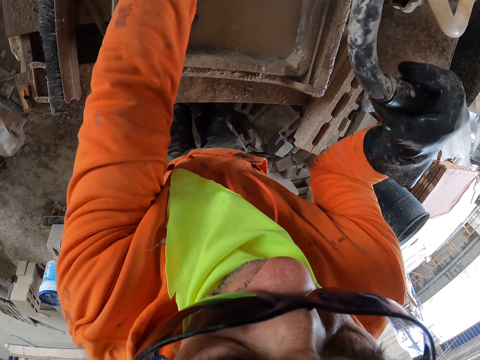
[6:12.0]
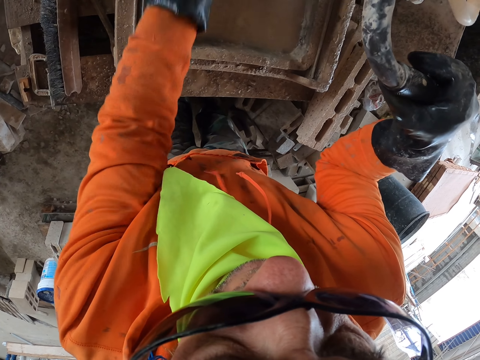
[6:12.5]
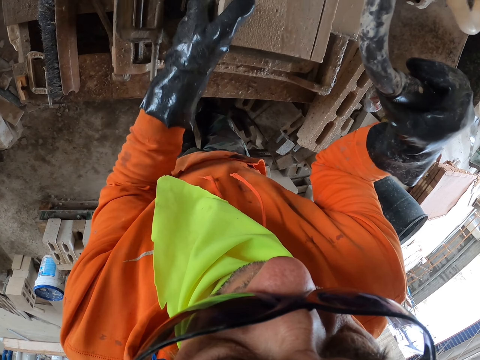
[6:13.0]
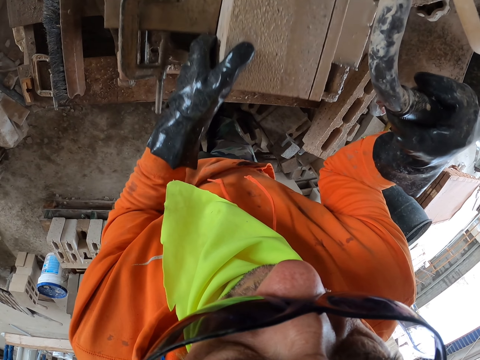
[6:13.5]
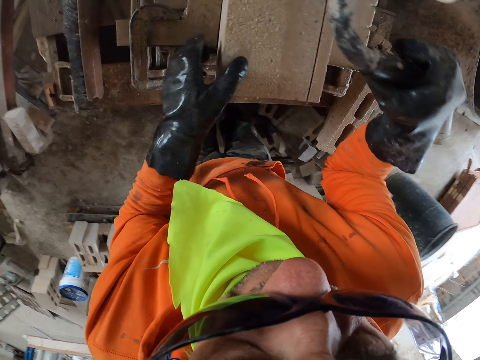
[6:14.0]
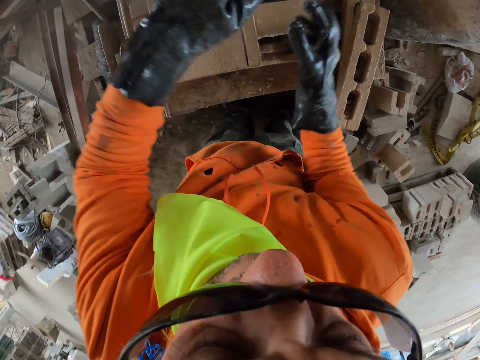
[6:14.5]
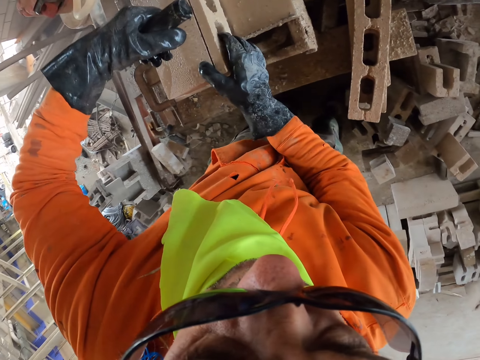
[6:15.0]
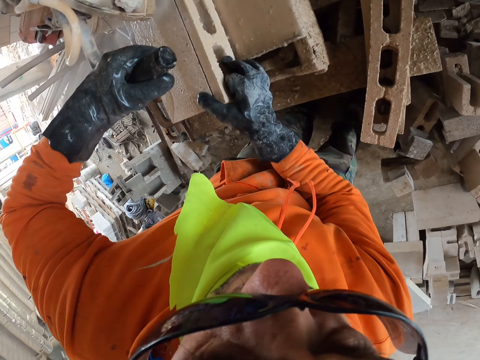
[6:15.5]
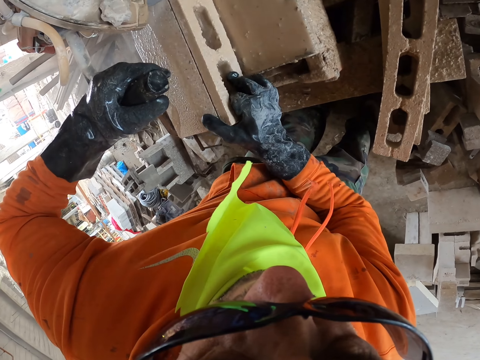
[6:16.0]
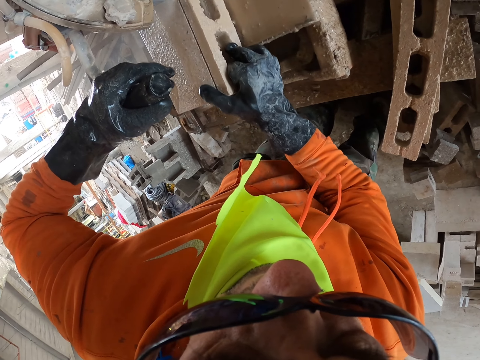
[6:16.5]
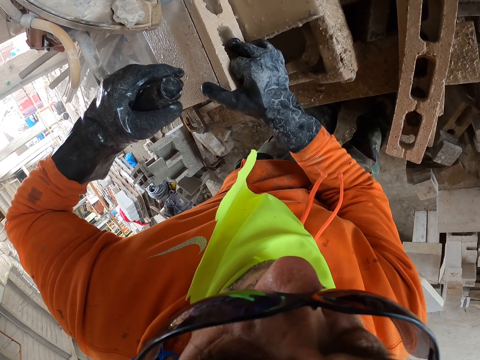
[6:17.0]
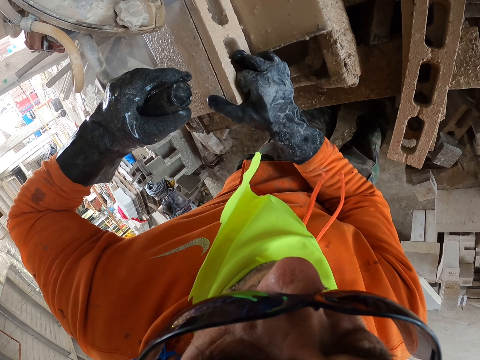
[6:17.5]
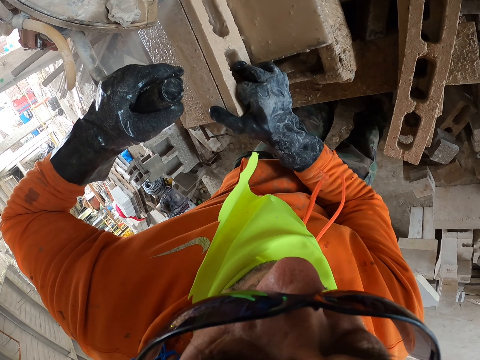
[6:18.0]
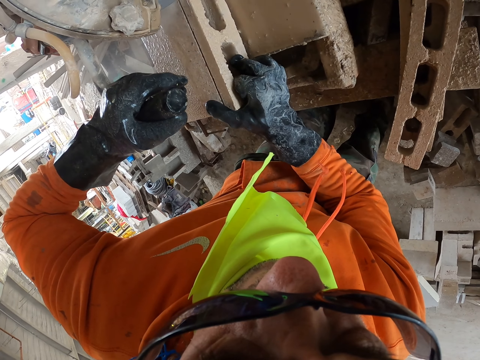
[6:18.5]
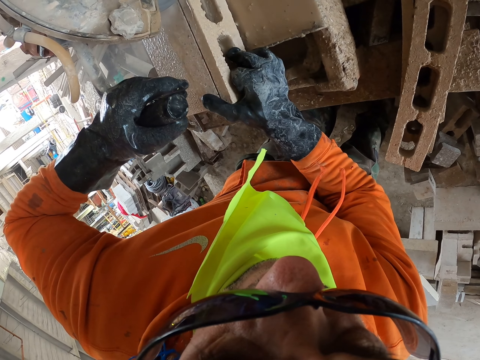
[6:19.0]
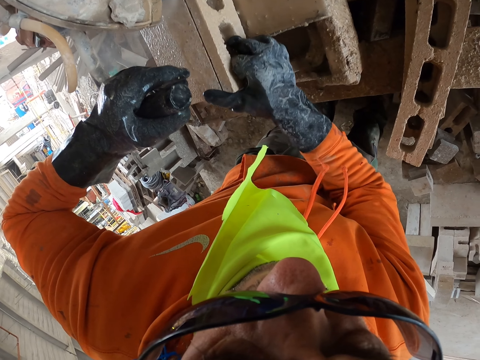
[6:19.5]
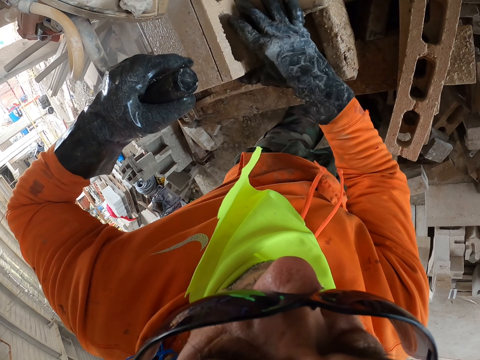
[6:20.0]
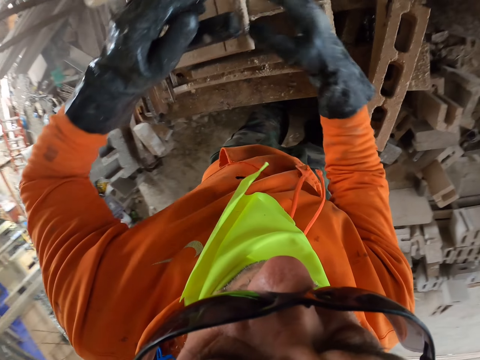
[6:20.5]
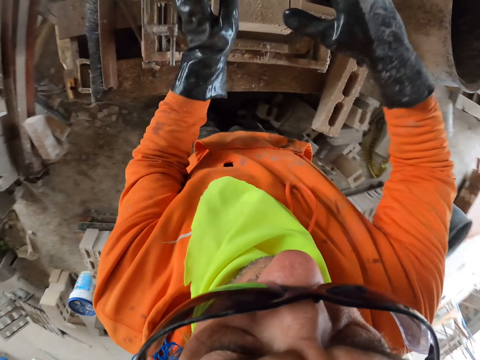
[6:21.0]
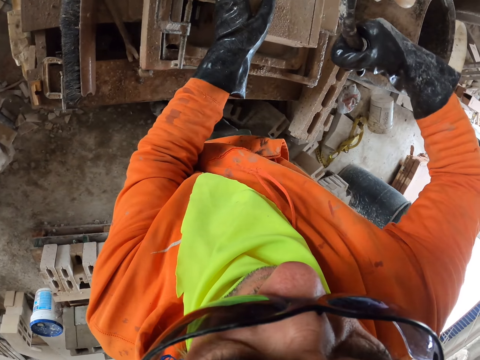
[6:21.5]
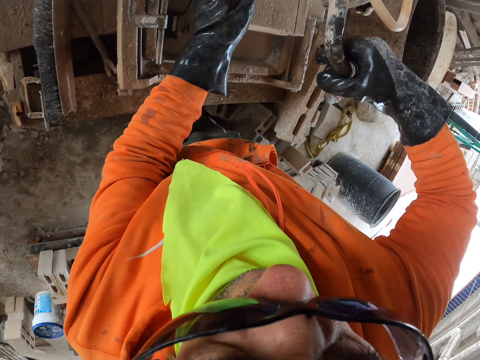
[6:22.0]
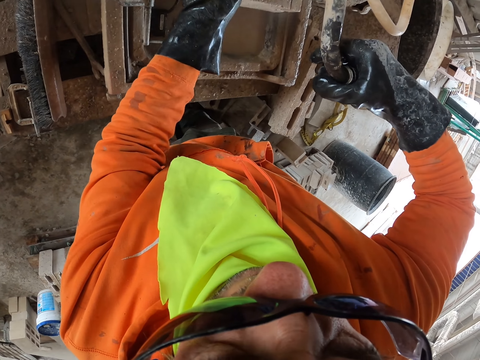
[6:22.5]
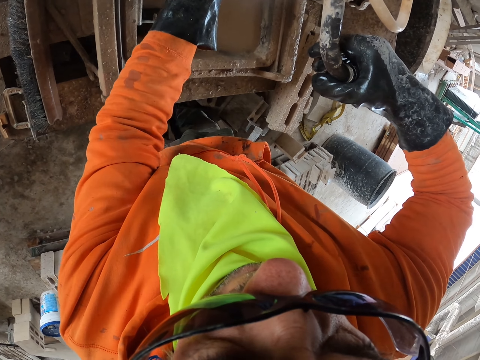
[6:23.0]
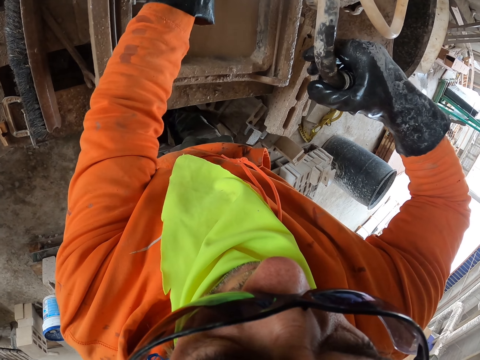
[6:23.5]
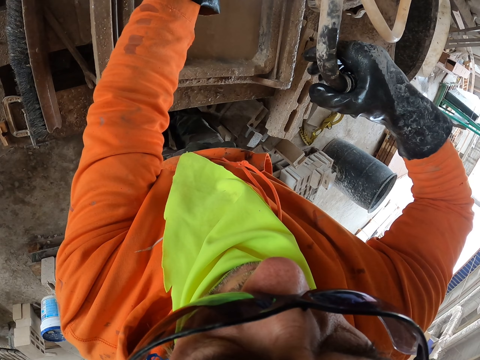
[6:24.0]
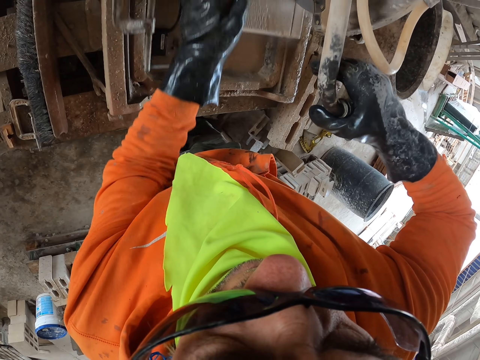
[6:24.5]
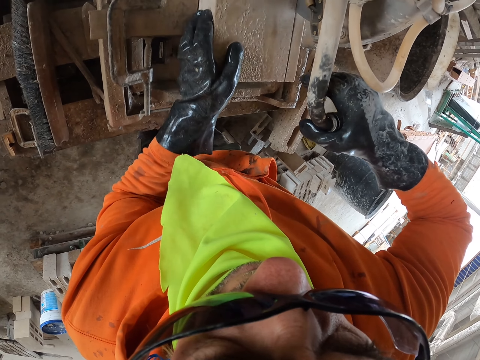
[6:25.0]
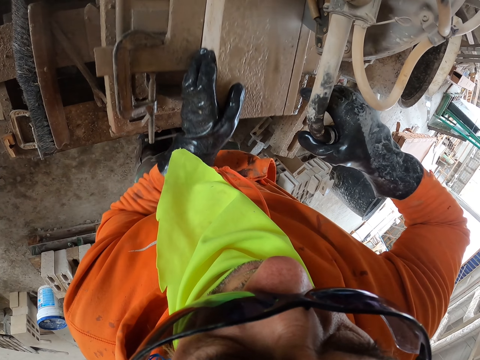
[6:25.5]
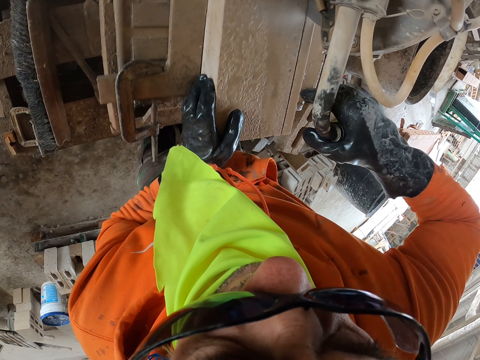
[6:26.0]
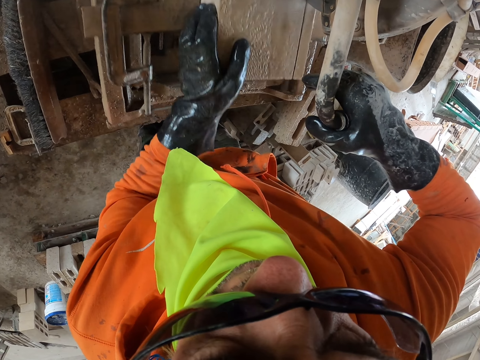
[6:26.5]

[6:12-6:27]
The camera wearer holds the block cutting machine with the other hand. They cut a concrete block with the block cutting machine. They hold the block cutting machine with the other hand. They cut the concrete block with the block cutting machine.

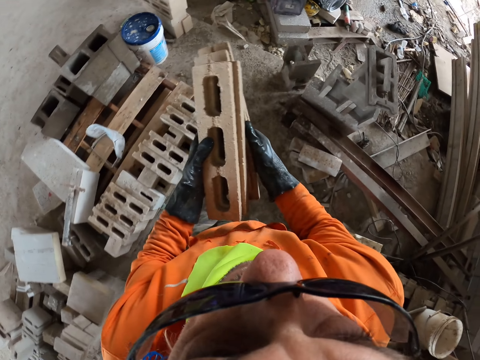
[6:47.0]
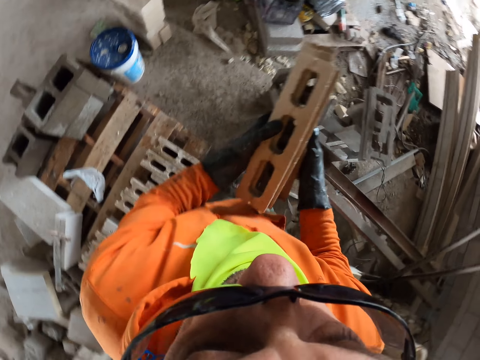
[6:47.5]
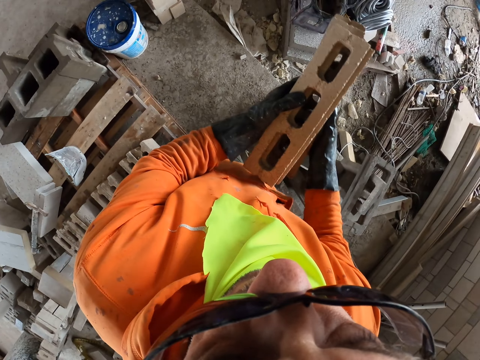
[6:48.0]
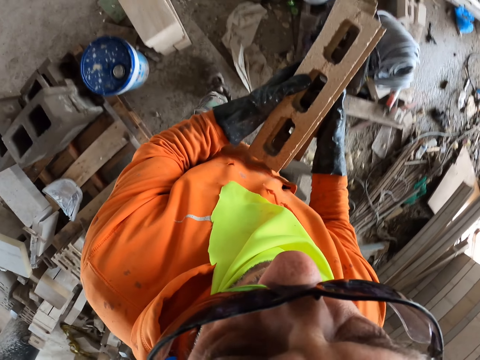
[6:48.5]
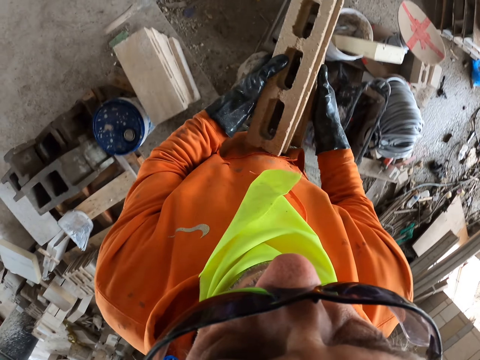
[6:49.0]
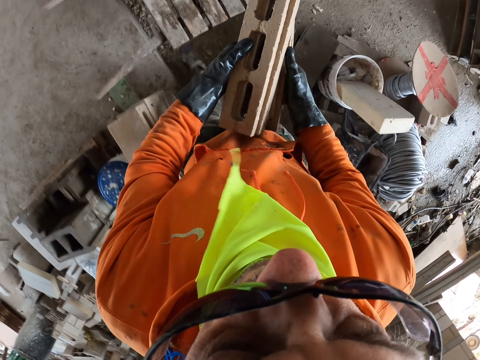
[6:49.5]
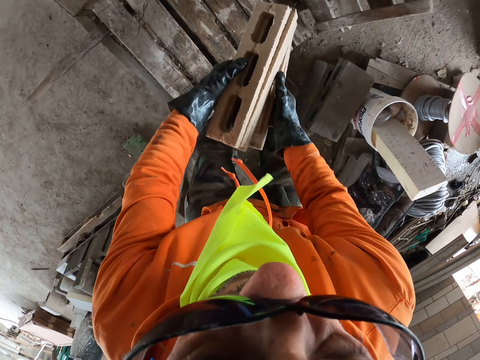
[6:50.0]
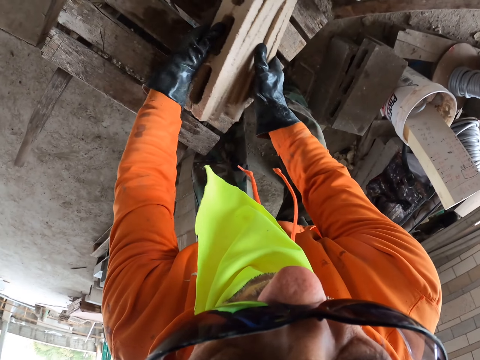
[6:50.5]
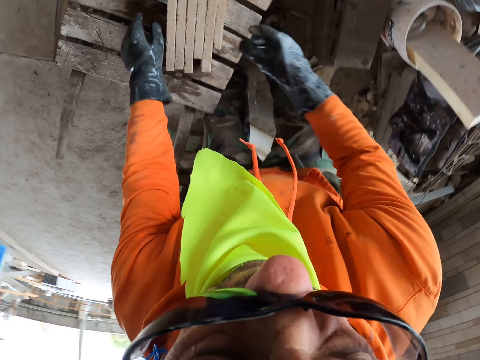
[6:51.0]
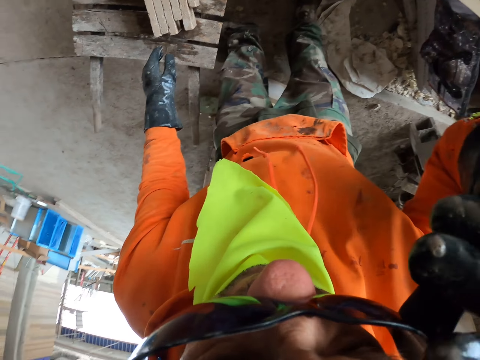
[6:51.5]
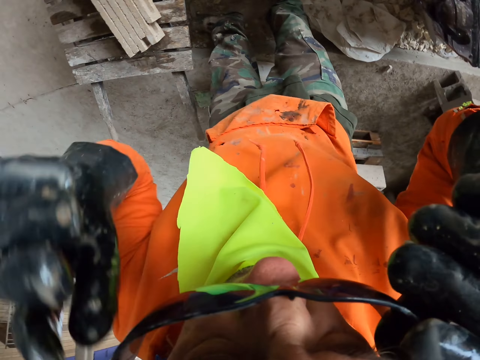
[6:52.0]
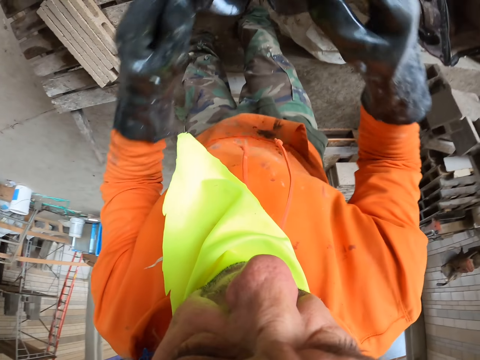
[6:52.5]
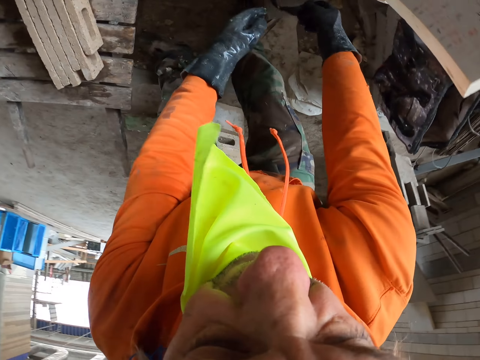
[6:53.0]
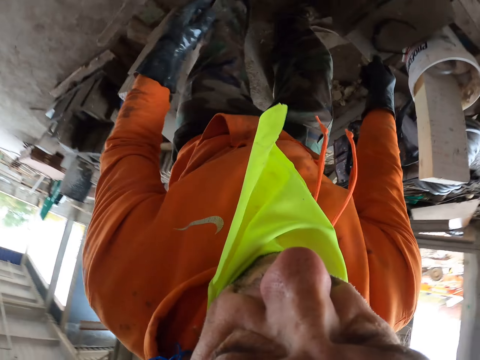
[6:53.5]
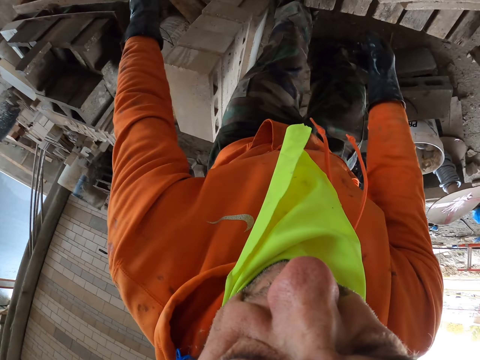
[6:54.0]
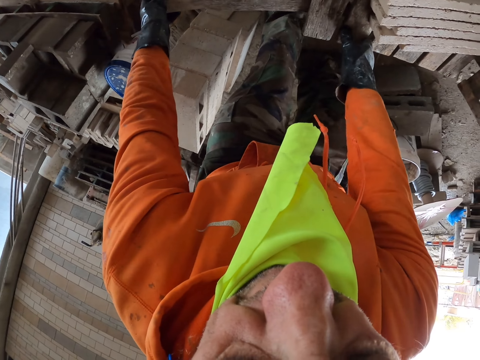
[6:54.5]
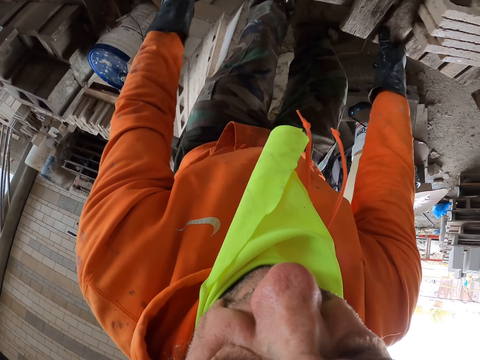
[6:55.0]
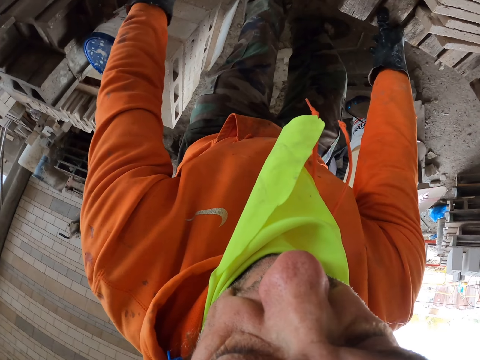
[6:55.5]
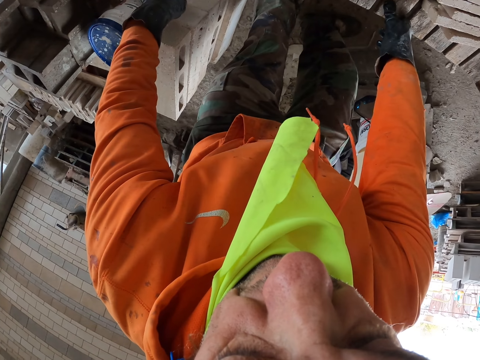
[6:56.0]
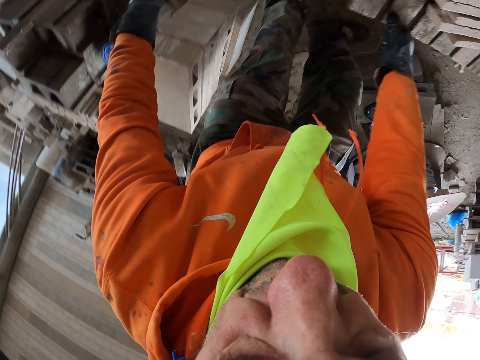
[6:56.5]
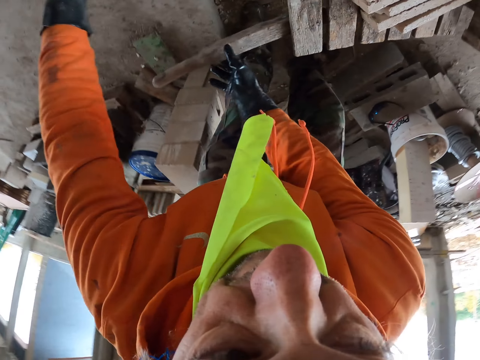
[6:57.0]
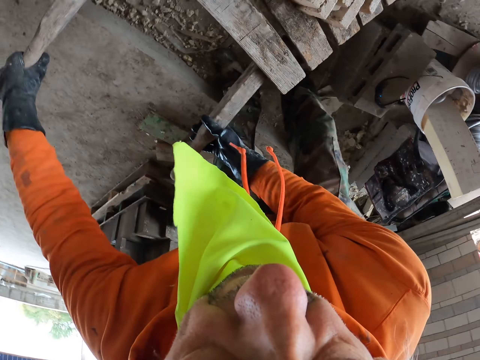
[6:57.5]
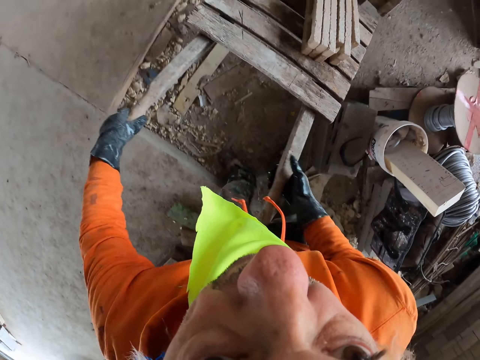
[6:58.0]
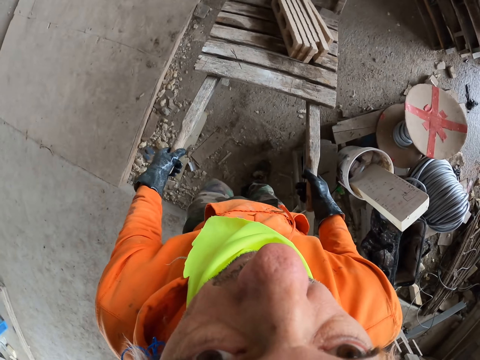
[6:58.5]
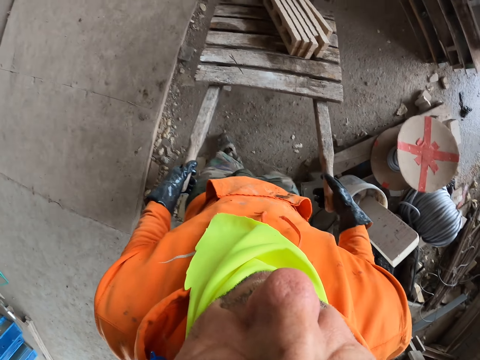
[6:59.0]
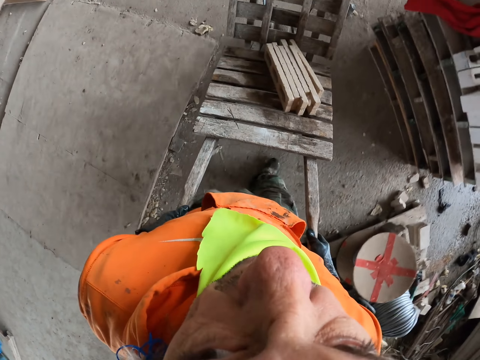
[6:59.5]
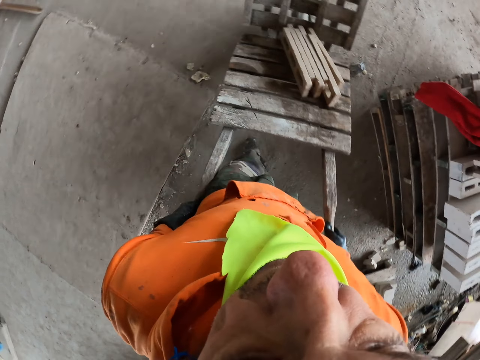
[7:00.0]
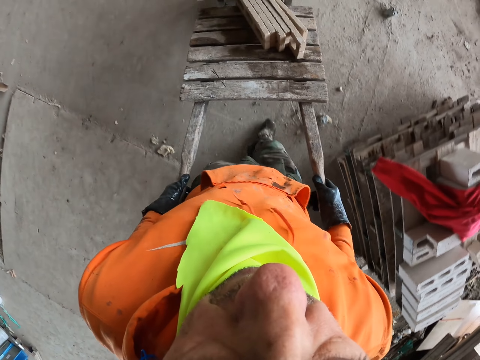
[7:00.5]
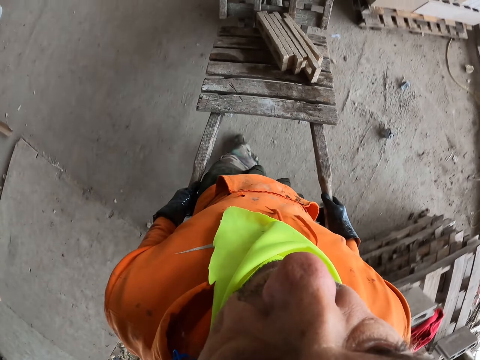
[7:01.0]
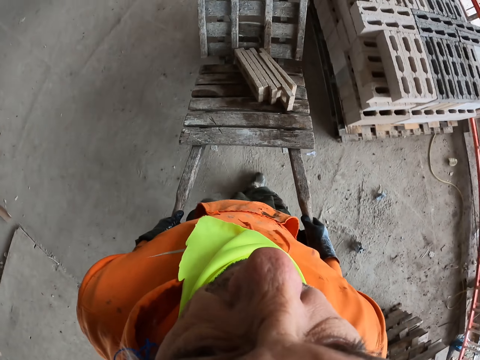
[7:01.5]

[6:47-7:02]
The camera wearer walks towards concrete blocks. They put down pieces of concrete blocks on a cart or wooden wheelbarrow. They hold safety glasses with a hand, remove the safety glasses with hands and put down the safety glasses aside. They hold the wooden wheelbarrow with hands. They push the wooden wheelbarrow. They pull the cart.
